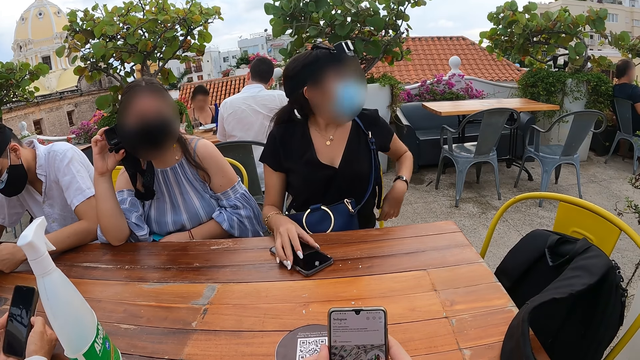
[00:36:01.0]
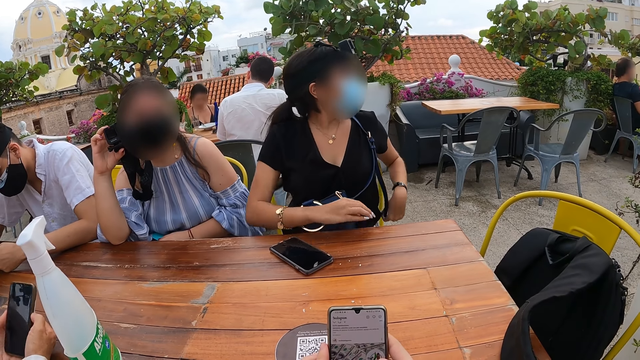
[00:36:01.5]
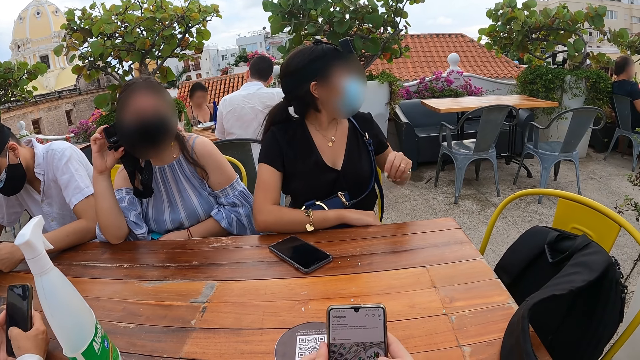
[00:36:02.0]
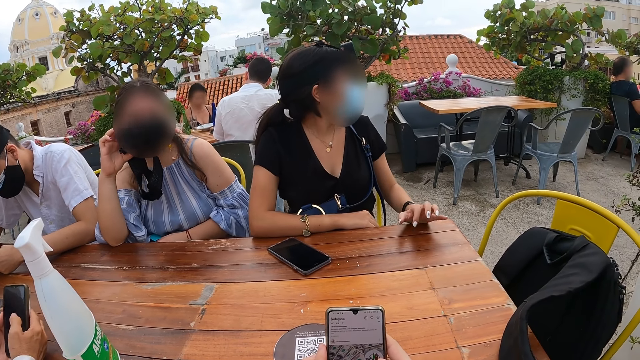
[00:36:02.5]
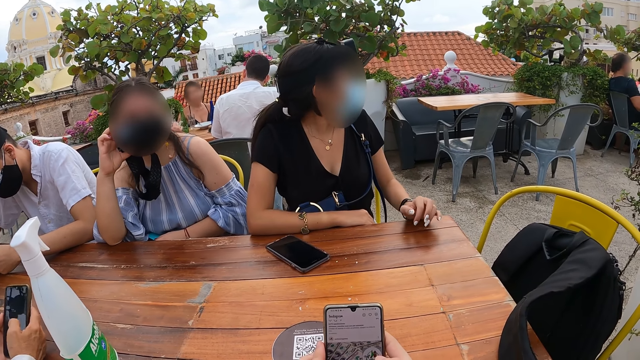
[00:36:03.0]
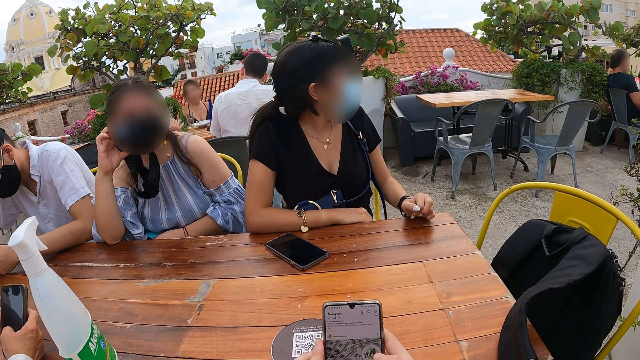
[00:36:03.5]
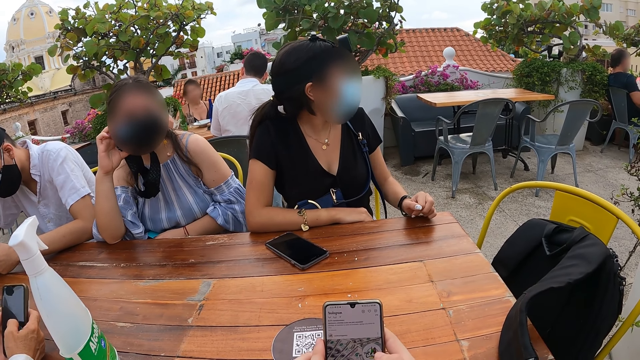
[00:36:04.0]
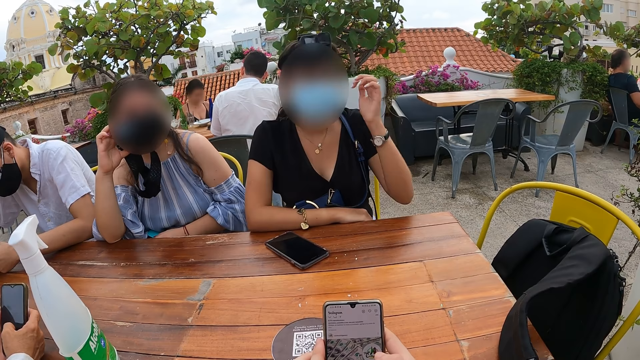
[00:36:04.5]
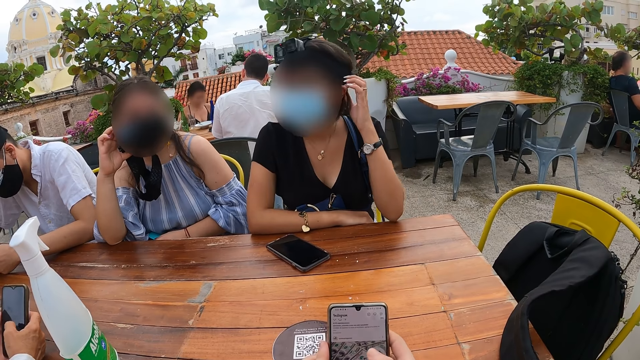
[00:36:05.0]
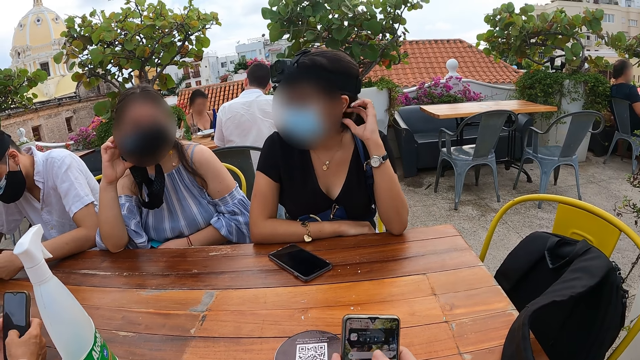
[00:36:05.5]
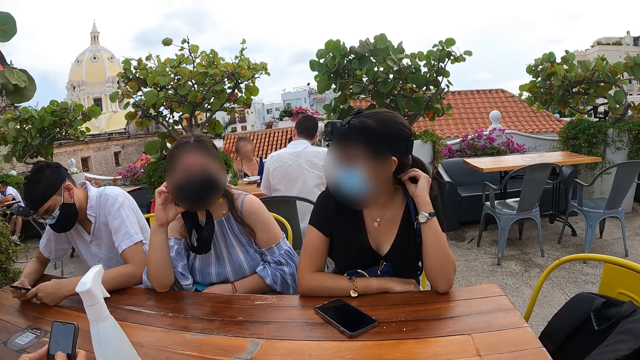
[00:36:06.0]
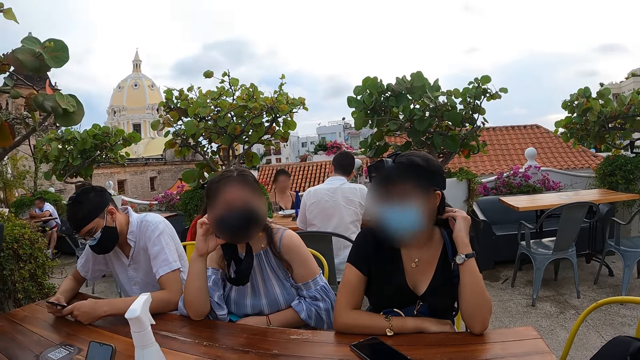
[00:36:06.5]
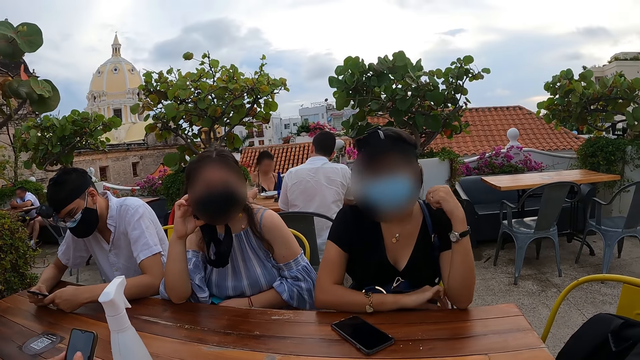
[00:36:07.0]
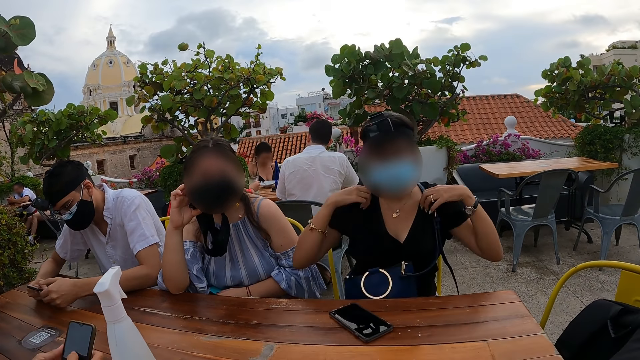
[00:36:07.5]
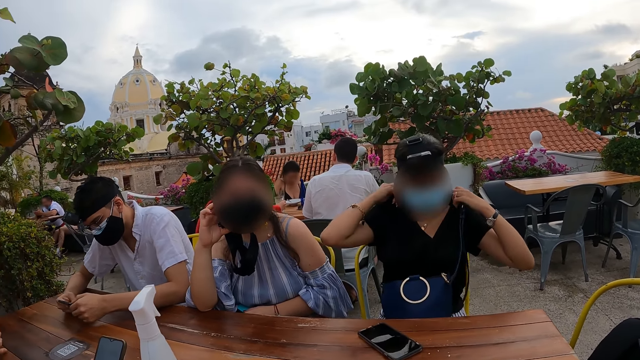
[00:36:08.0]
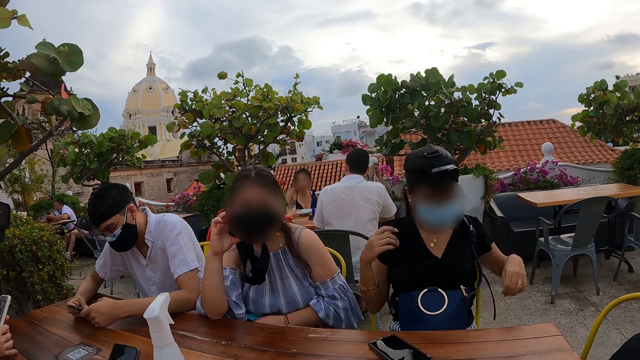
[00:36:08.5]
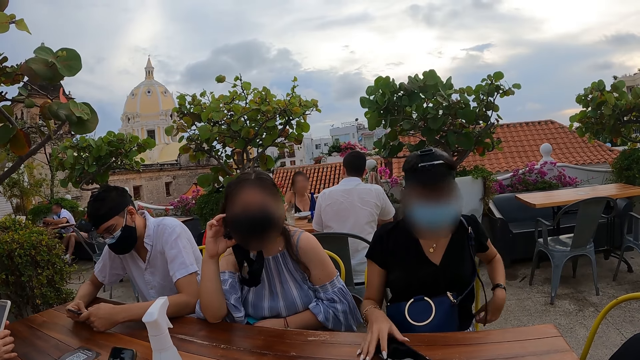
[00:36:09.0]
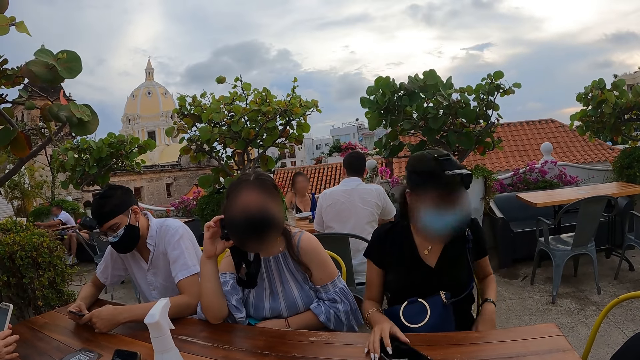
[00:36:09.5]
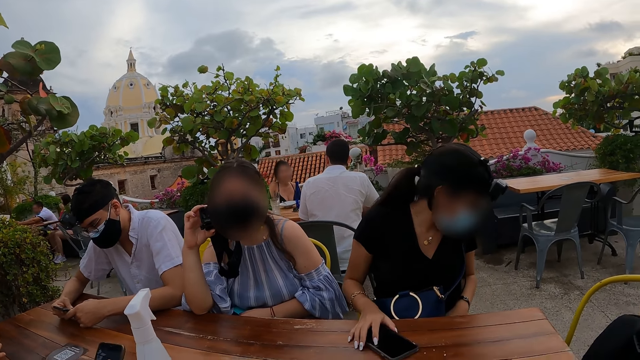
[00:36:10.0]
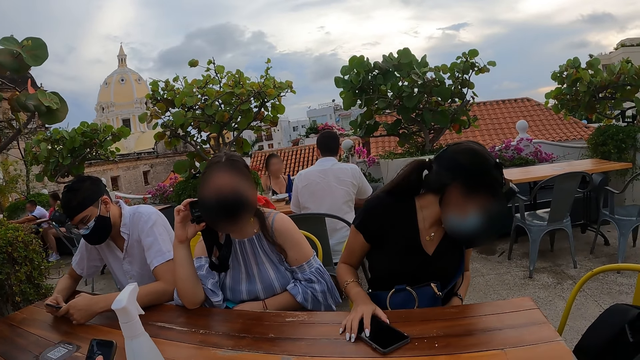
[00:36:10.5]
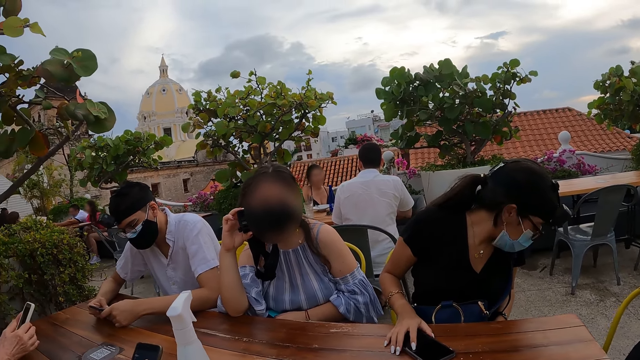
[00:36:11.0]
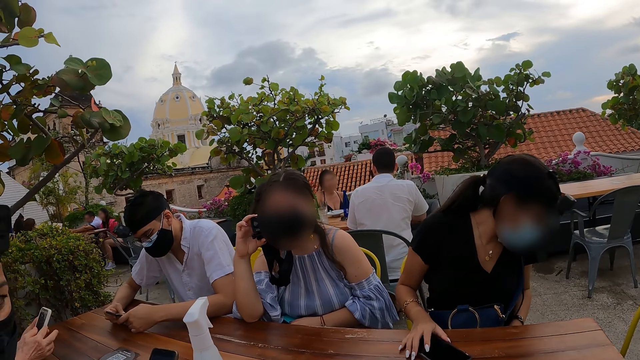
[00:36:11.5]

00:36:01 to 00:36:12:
A woman drops the mobile phone on the table with her right hand. The camera wearer stares at his friends.

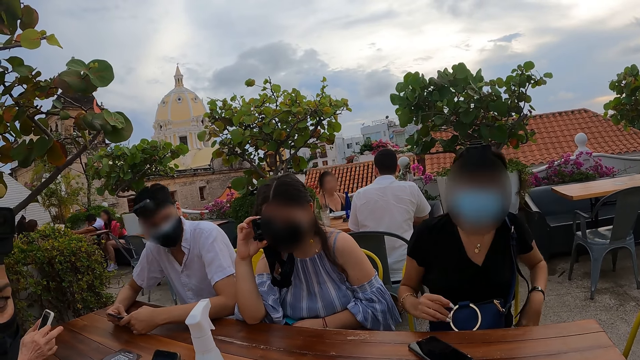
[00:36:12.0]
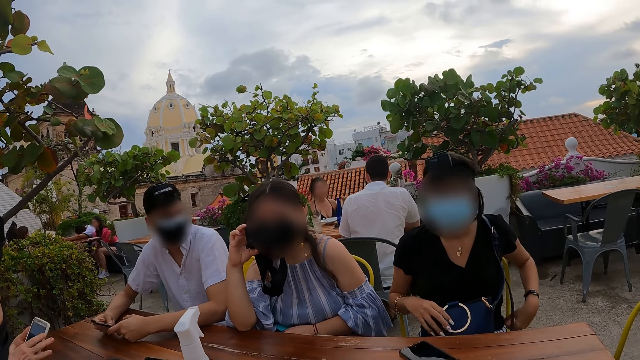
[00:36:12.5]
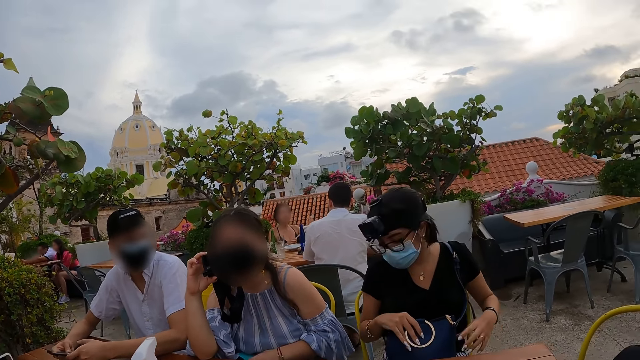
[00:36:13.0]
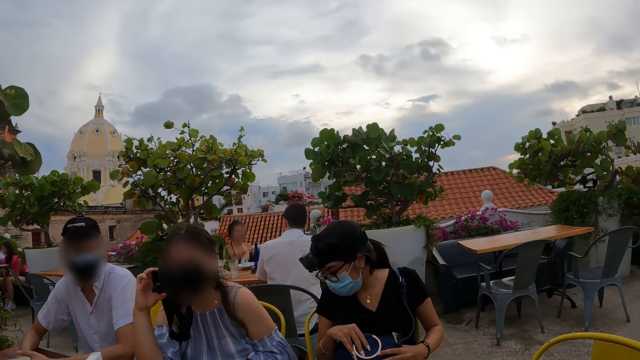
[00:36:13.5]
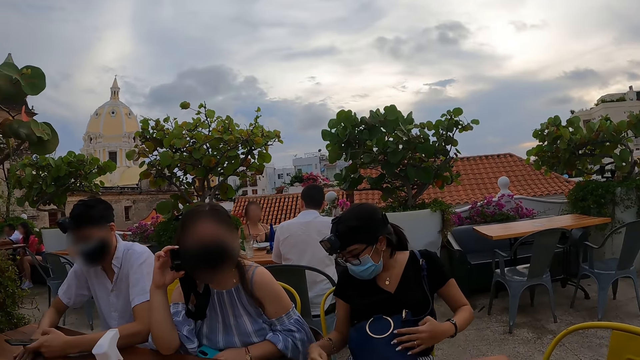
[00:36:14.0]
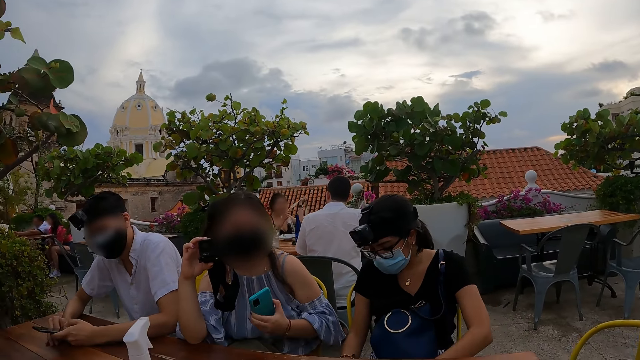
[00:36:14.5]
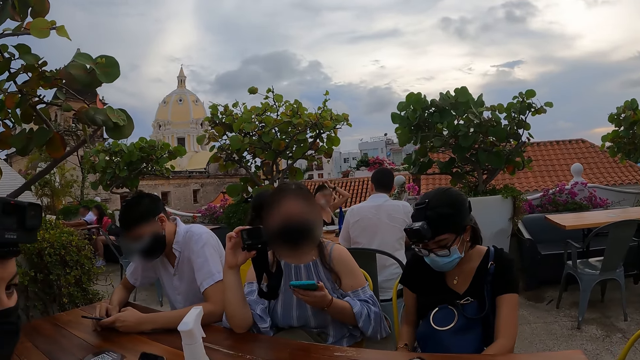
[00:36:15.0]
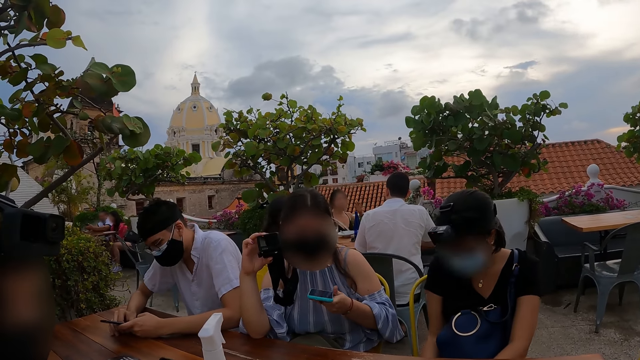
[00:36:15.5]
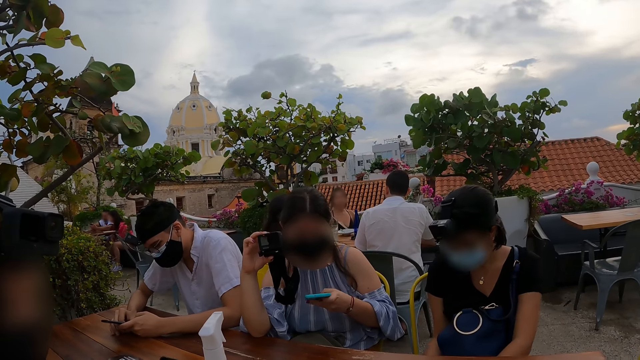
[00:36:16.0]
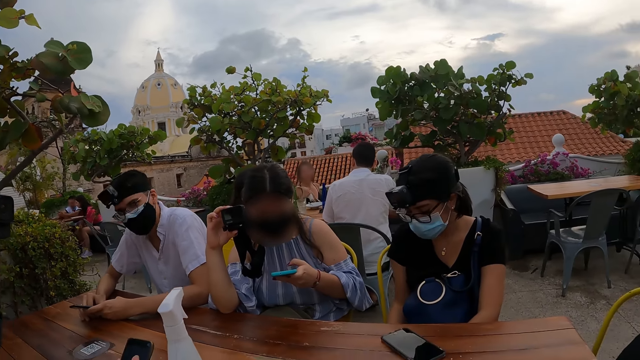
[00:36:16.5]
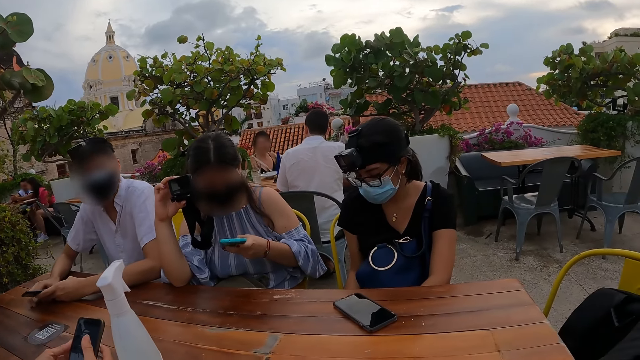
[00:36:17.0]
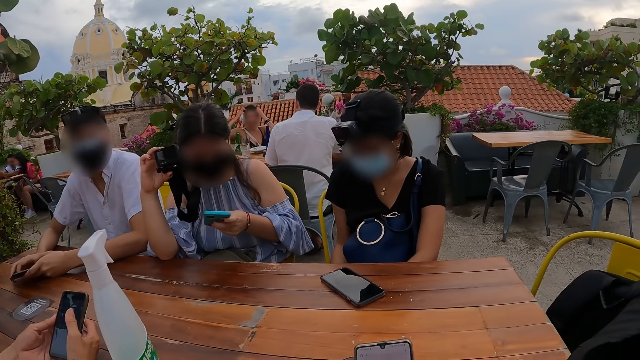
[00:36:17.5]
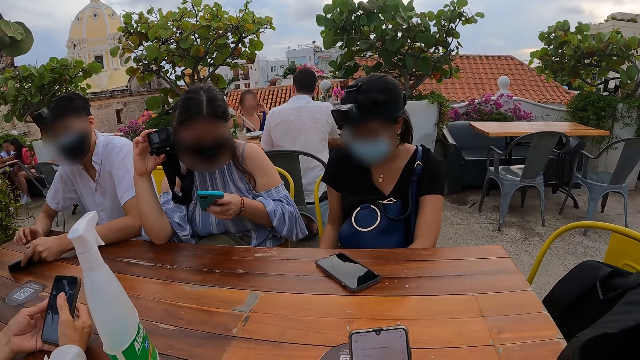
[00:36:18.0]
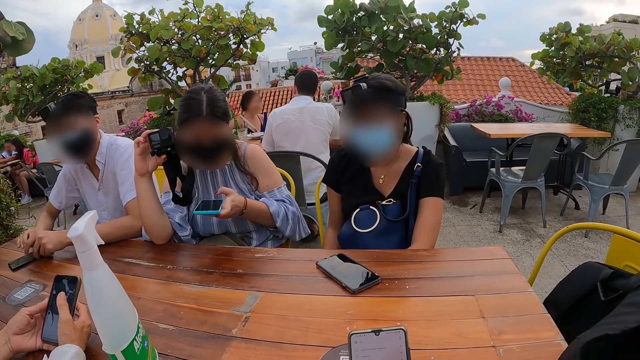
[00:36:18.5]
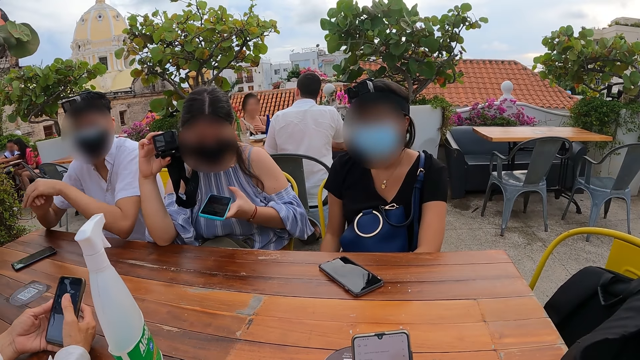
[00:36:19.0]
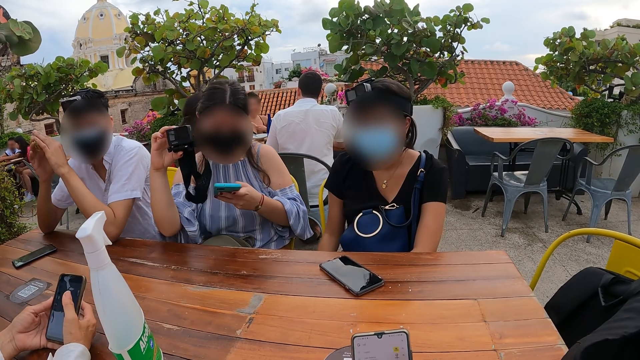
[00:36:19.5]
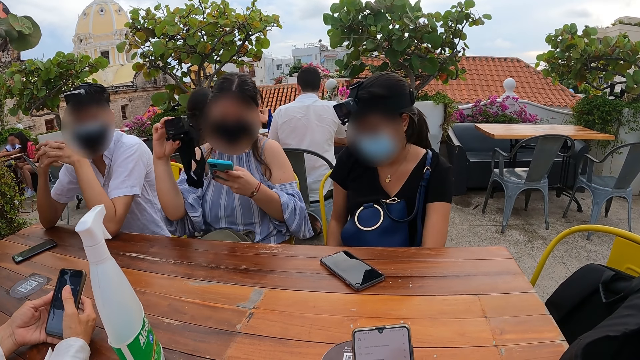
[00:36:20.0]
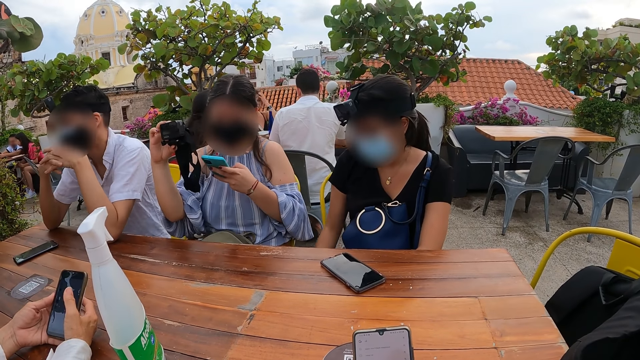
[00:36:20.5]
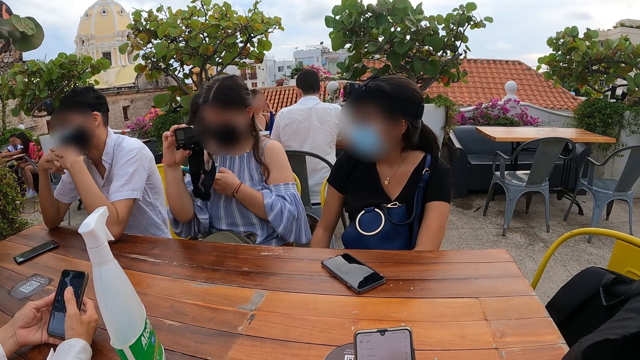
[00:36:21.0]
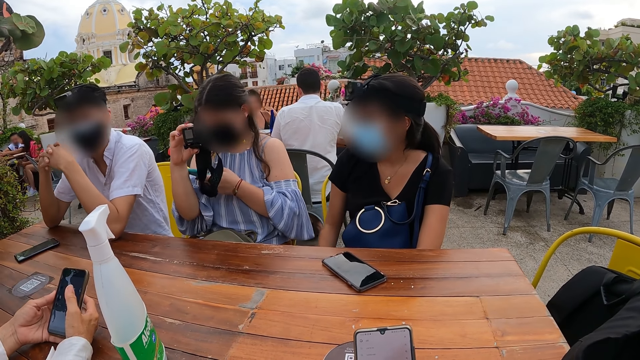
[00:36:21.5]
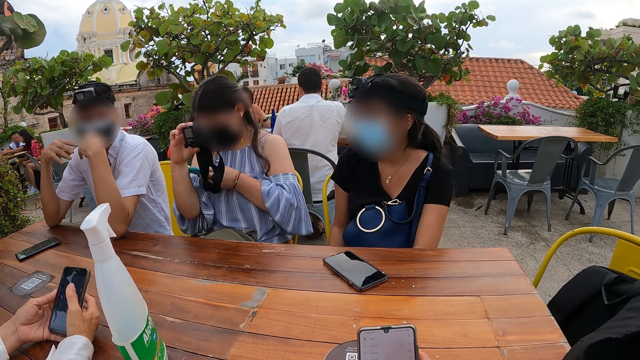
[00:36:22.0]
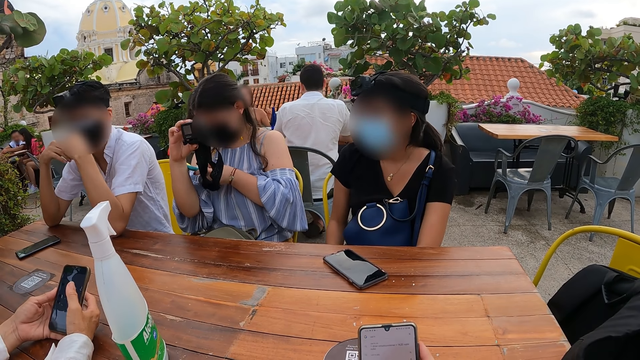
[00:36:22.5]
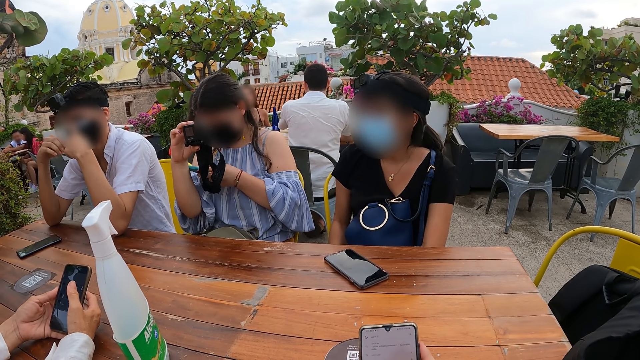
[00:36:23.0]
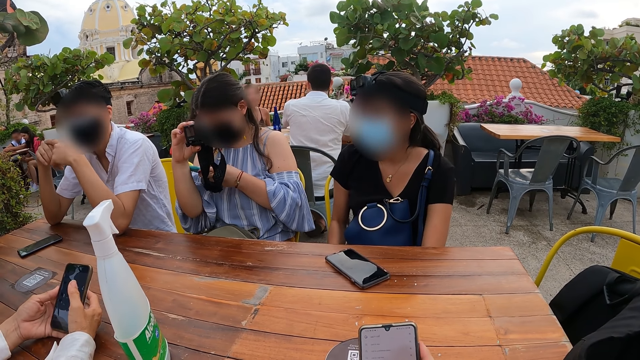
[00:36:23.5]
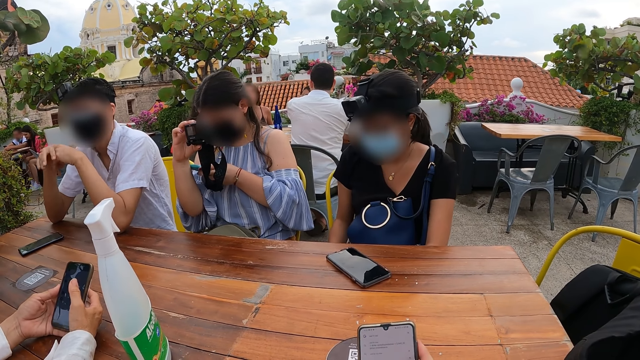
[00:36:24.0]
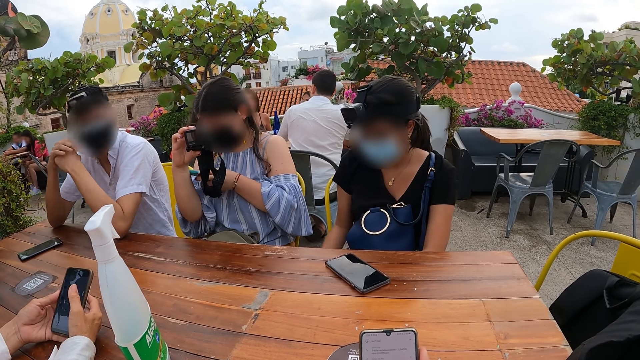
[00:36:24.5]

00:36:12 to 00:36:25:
The woman picks the mobile phone from her lap with her left hand. The camera wearer looks at the phone.
